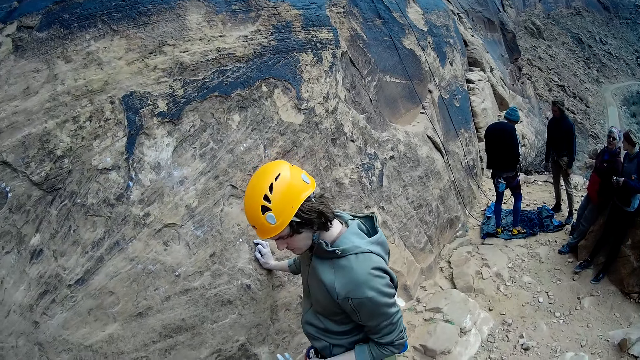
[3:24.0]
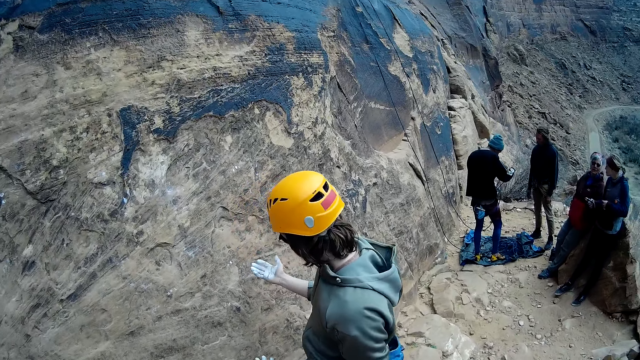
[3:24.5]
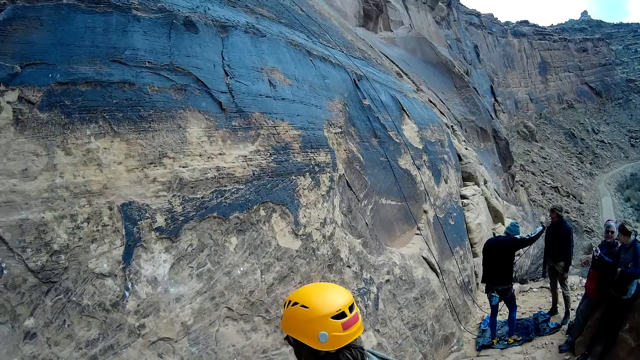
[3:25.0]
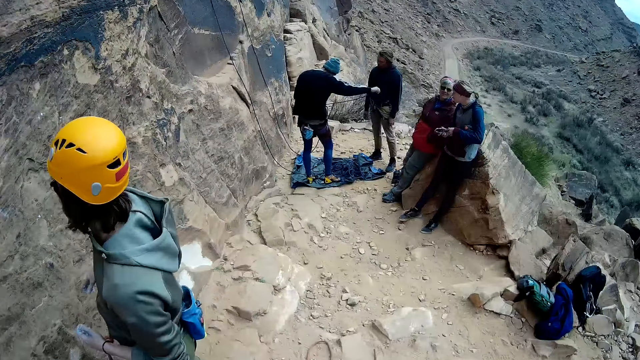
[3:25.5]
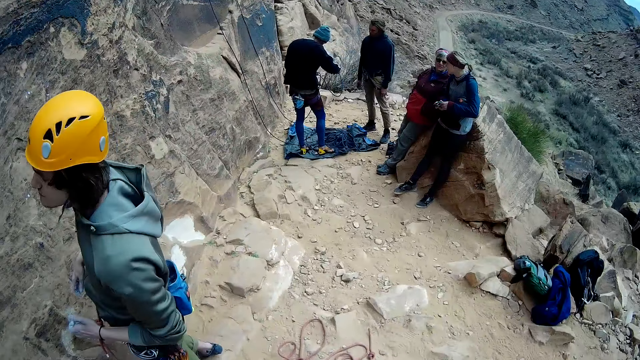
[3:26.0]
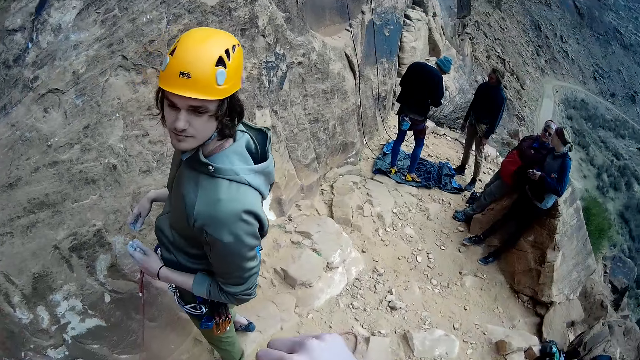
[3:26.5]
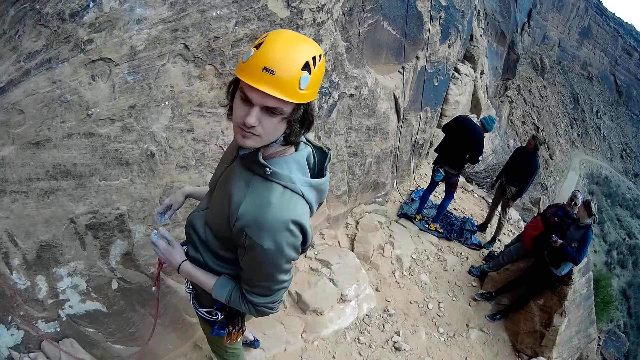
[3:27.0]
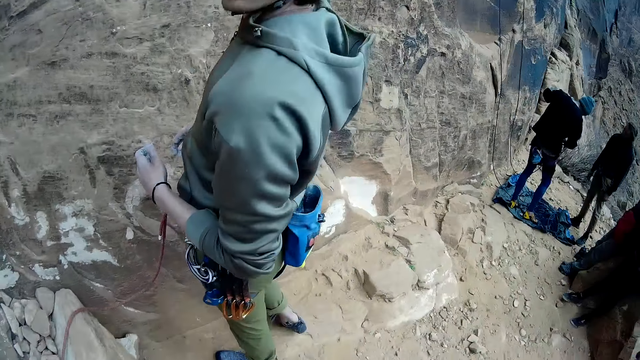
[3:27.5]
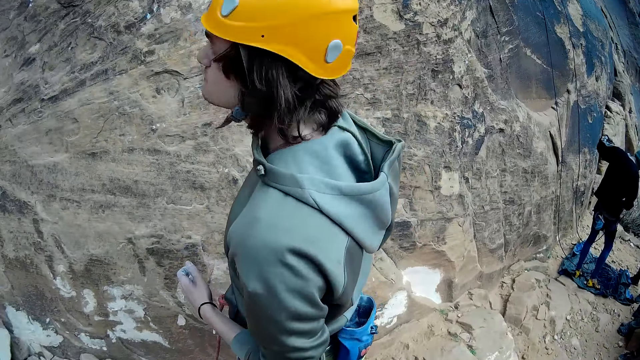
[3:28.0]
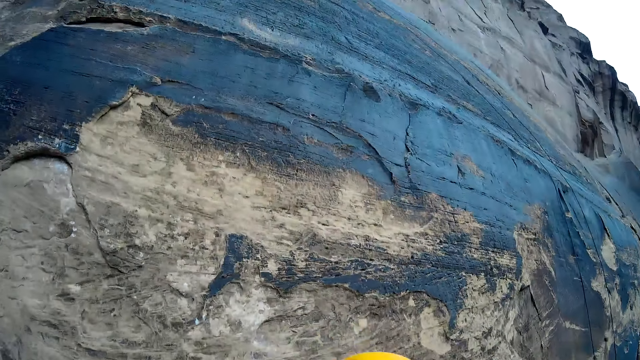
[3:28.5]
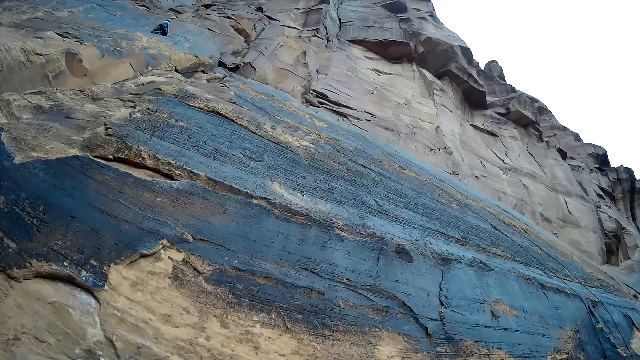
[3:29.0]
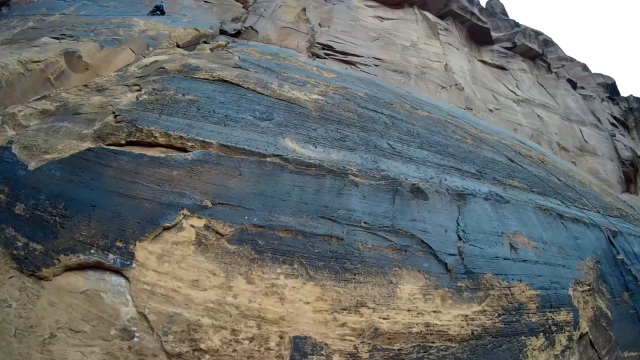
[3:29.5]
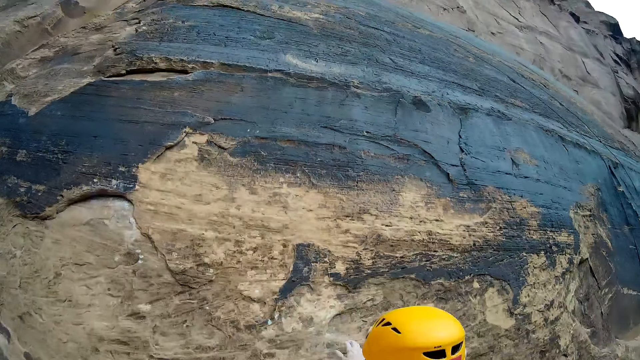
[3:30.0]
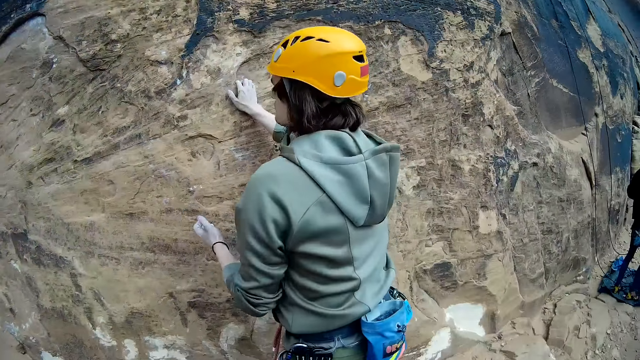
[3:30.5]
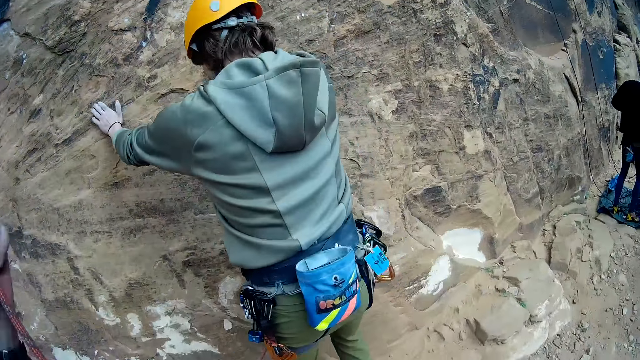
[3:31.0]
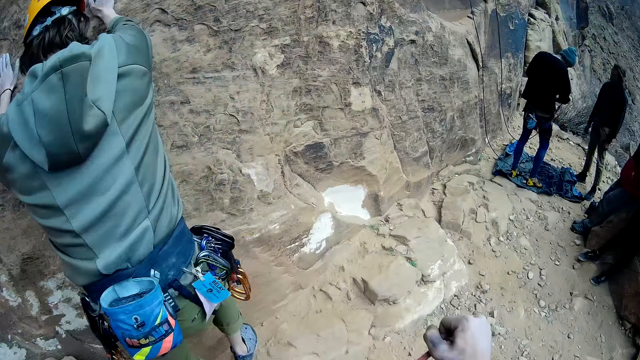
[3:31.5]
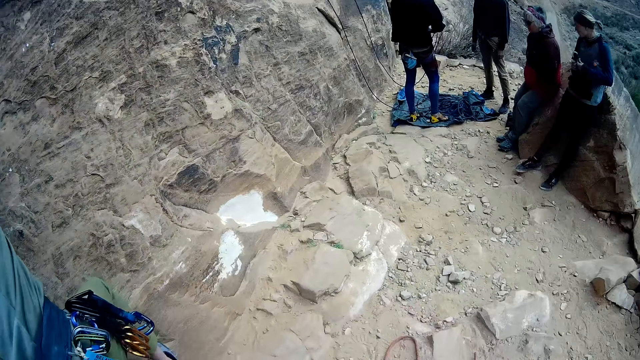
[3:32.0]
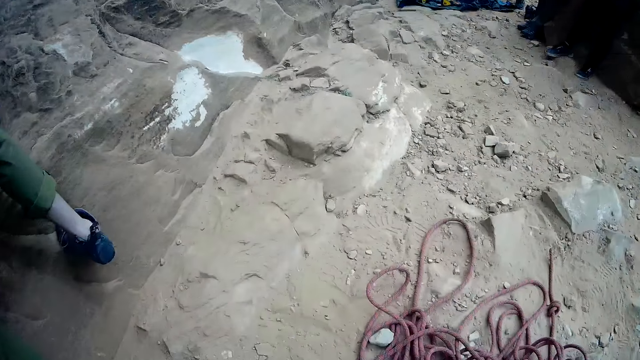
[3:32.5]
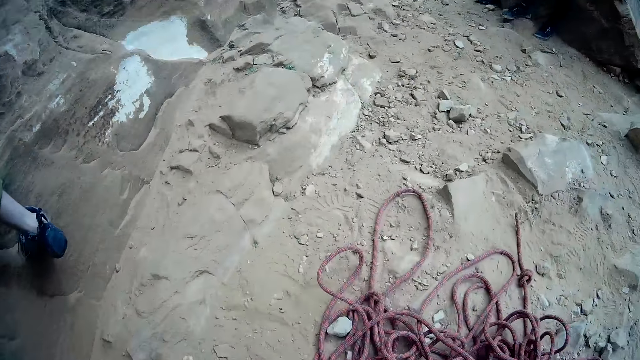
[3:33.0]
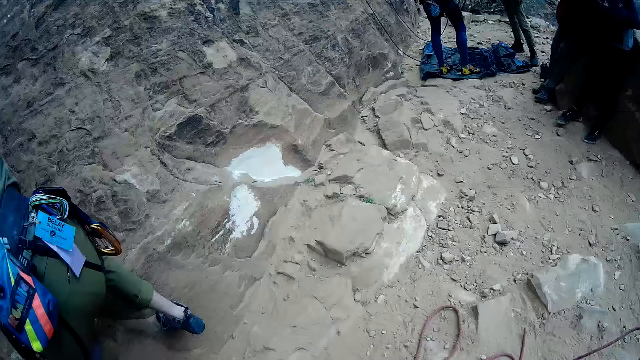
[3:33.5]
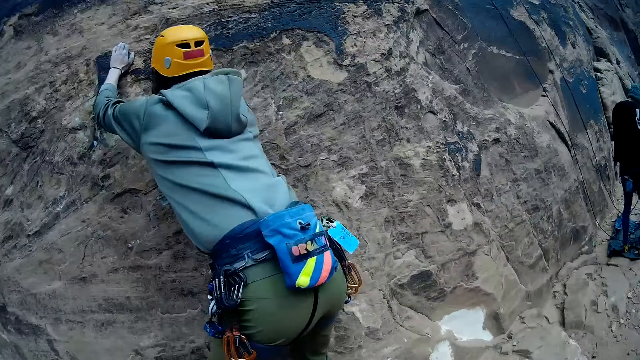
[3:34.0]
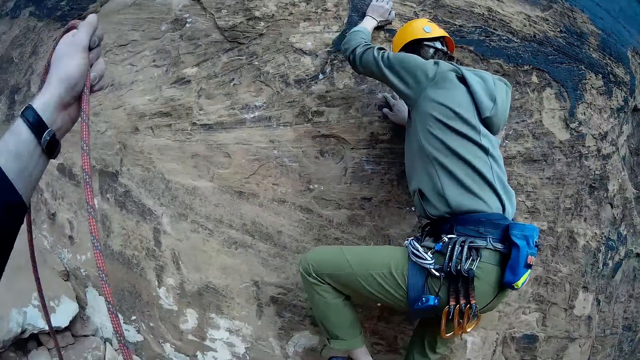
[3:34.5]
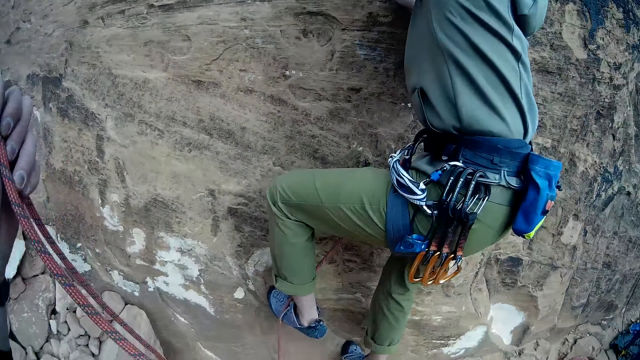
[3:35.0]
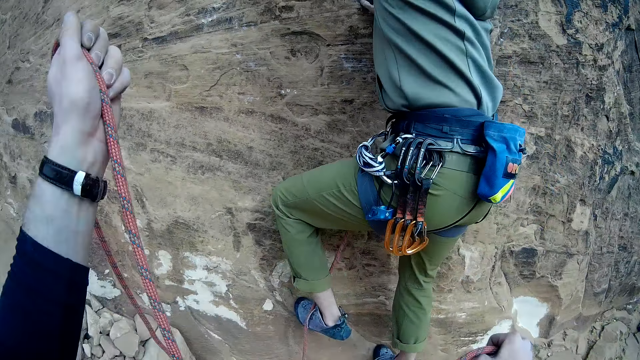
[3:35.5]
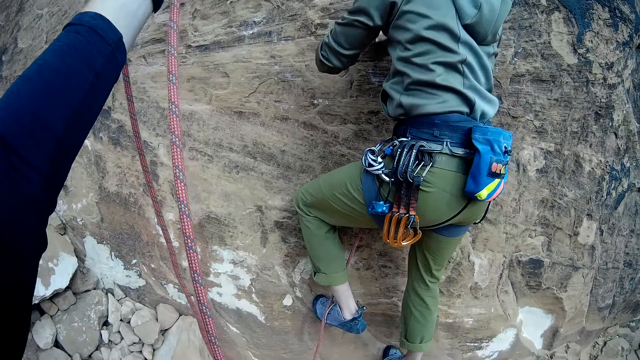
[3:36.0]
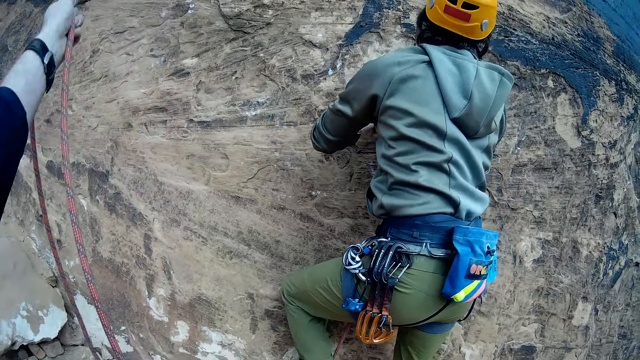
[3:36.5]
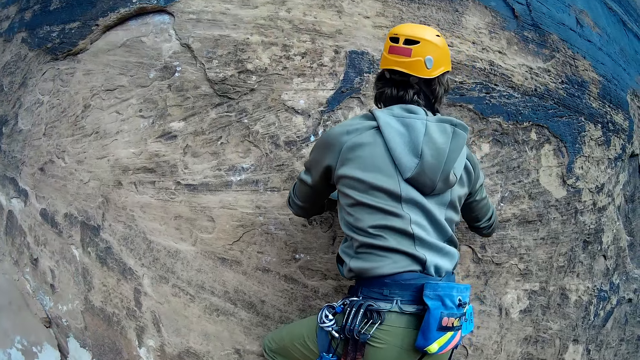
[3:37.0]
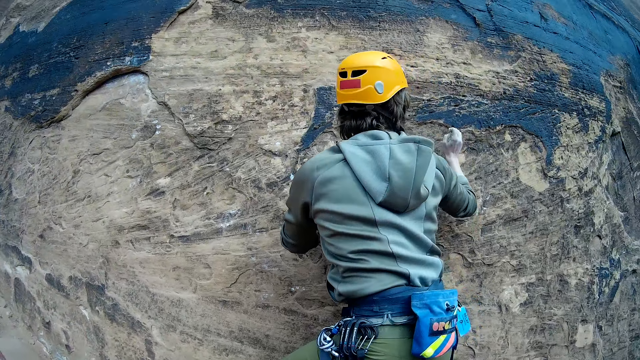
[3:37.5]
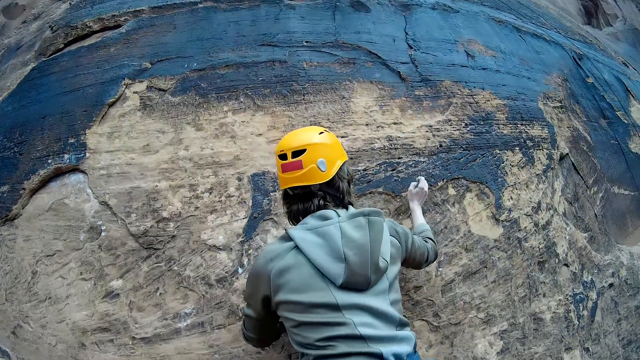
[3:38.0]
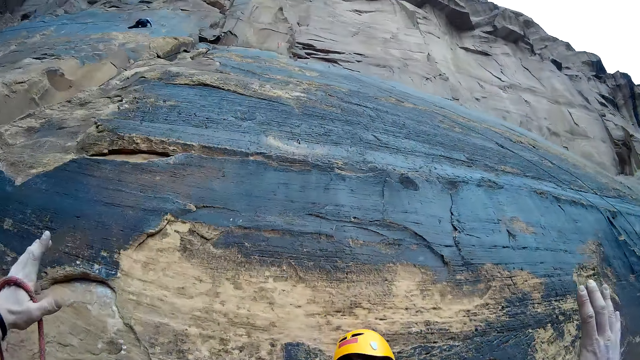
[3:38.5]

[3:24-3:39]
The camera wearer looks at the man. They look at the top of the hill. They adjust the rope on the ground. The man climbs on the hill. The camera wearer raises a hand.

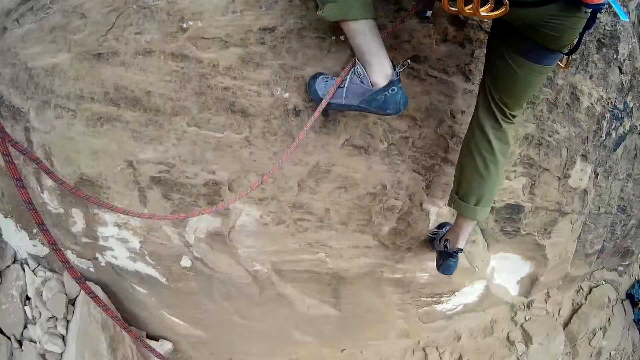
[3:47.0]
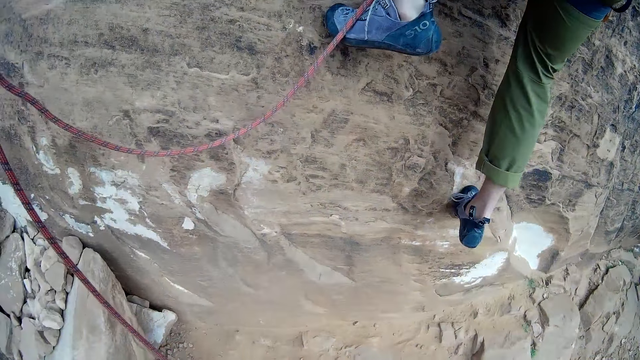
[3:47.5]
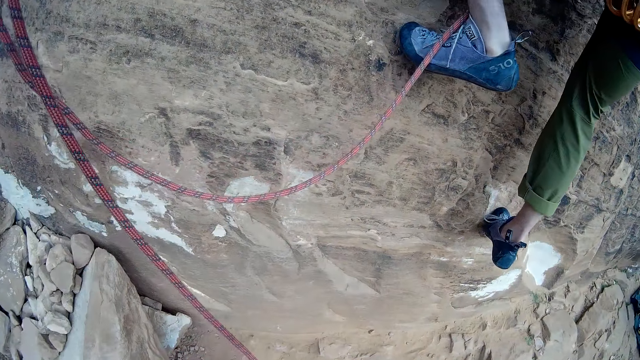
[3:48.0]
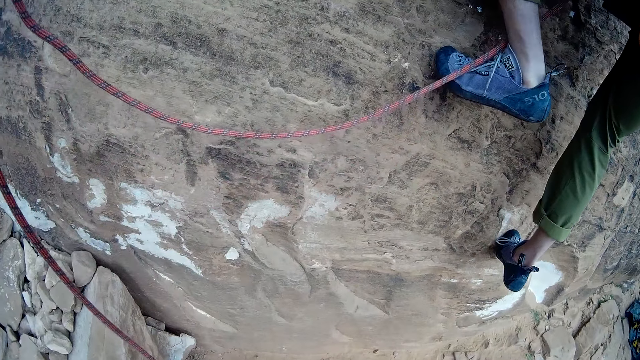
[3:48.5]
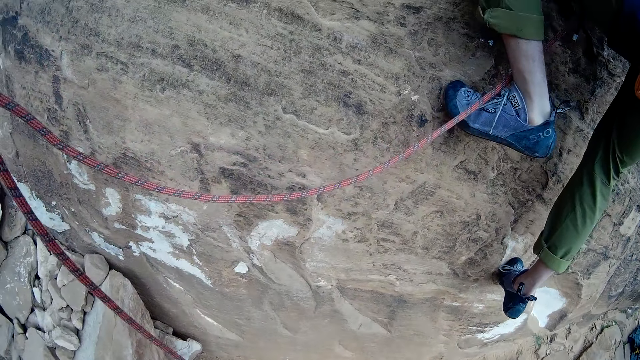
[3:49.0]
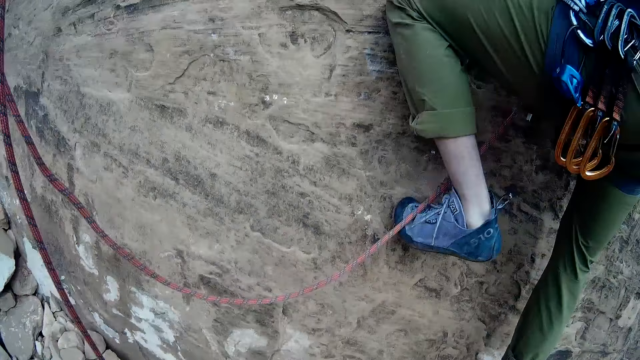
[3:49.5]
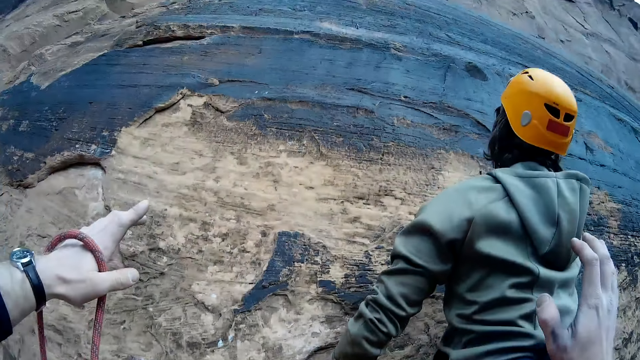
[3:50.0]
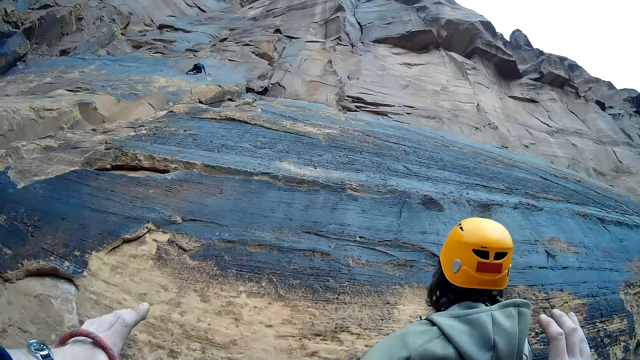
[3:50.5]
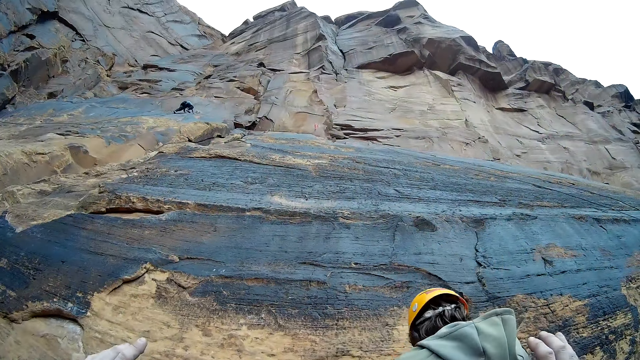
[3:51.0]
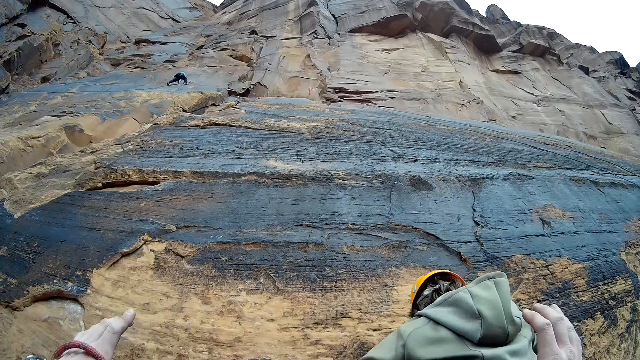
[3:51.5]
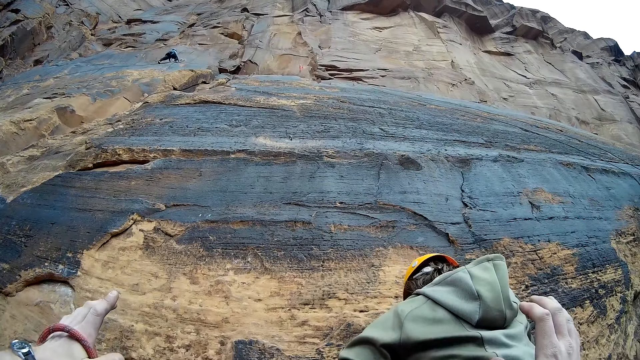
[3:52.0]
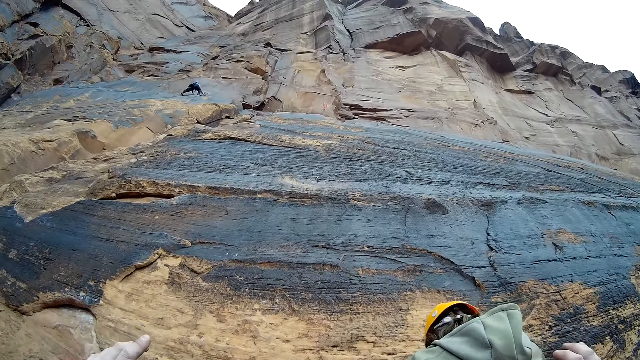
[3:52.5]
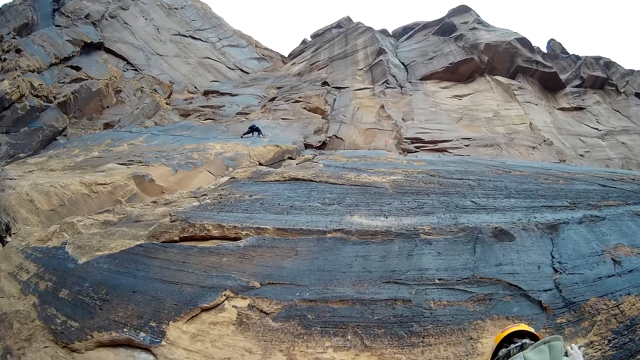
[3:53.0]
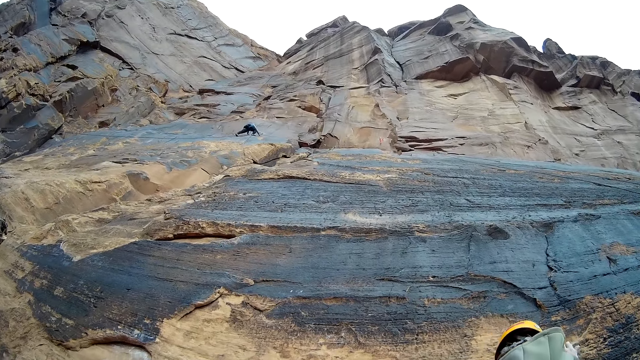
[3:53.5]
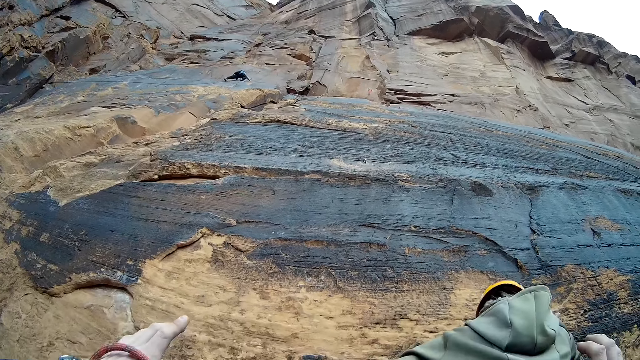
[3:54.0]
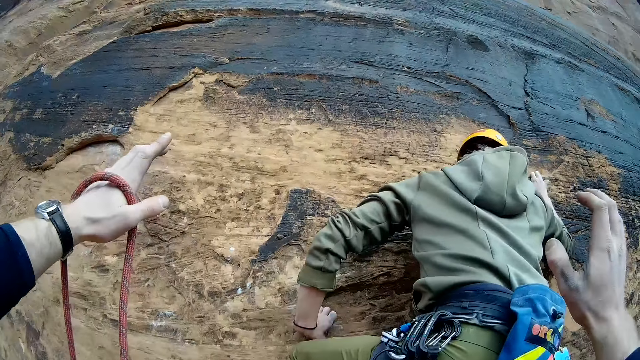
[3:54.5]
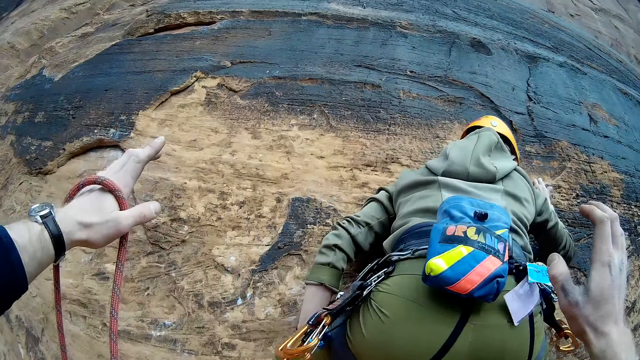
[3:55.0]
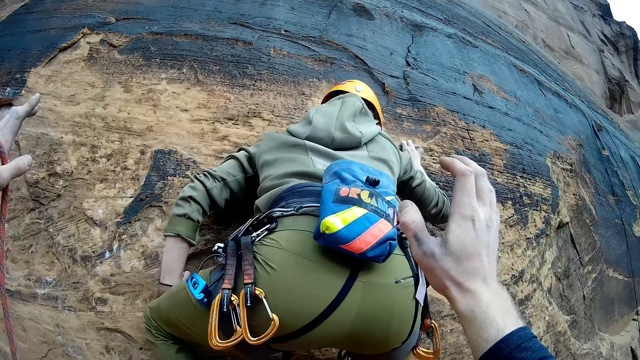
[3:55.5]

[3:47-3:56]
The camera wearer points at a direction. They look at the top of the hill.
